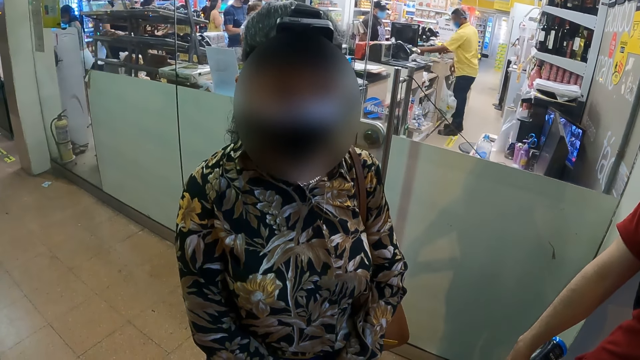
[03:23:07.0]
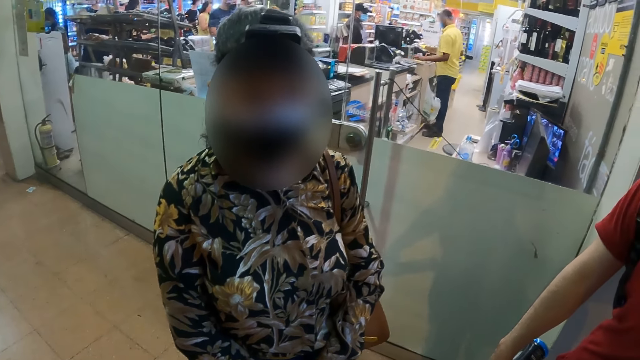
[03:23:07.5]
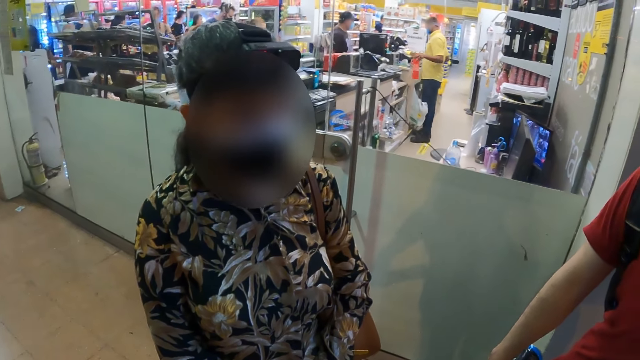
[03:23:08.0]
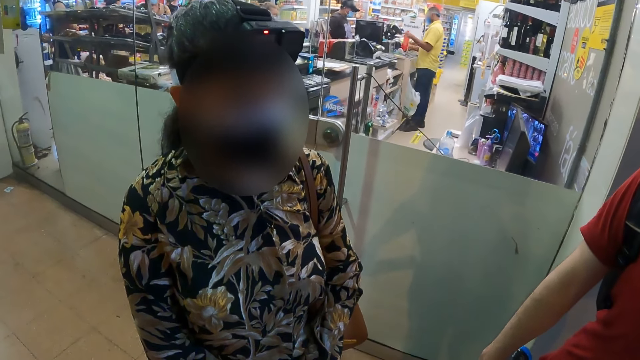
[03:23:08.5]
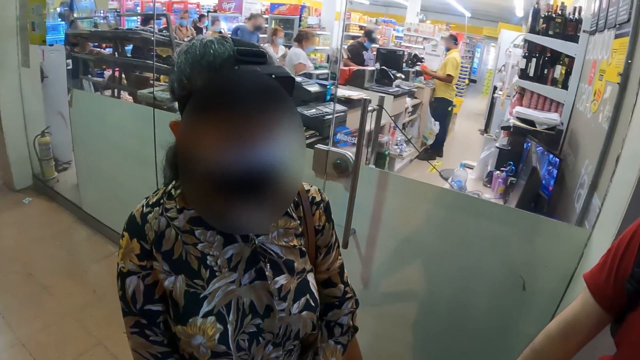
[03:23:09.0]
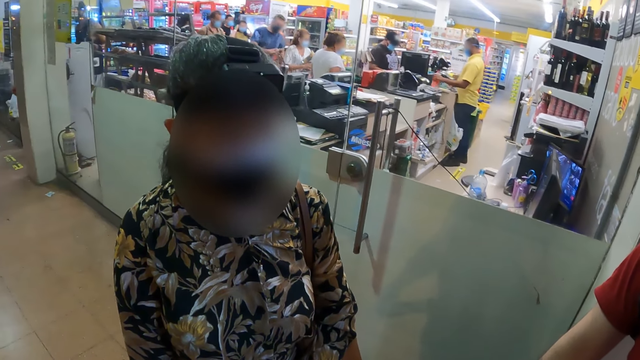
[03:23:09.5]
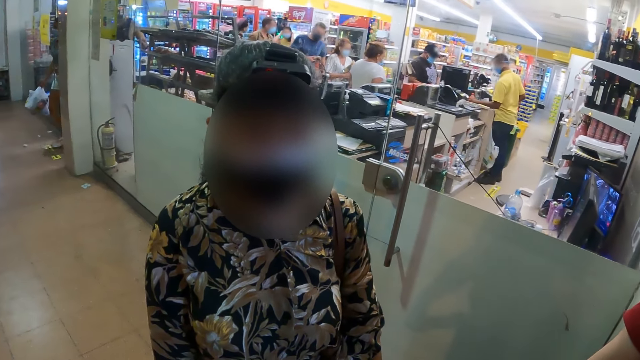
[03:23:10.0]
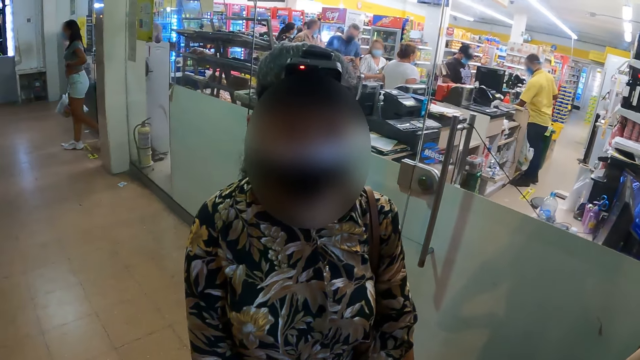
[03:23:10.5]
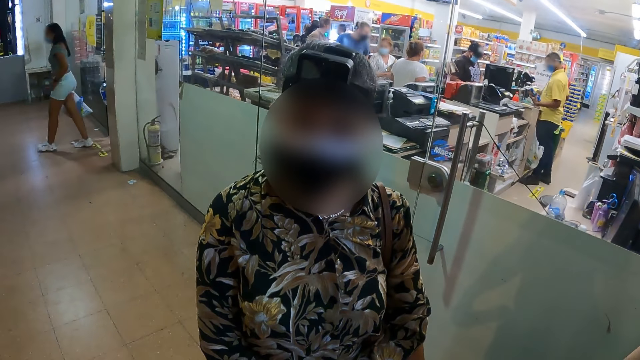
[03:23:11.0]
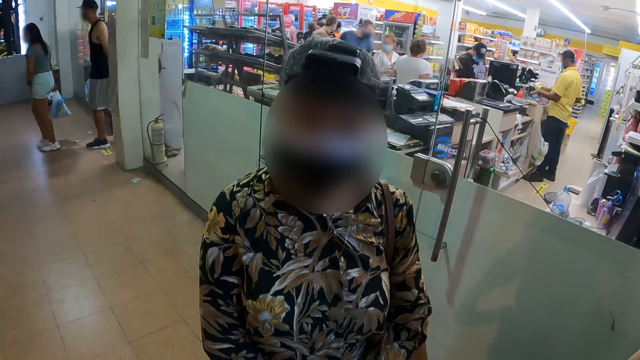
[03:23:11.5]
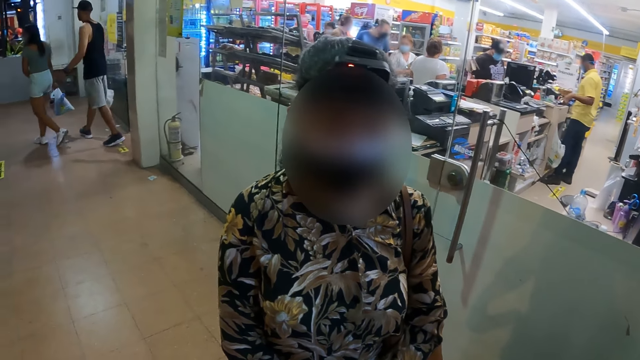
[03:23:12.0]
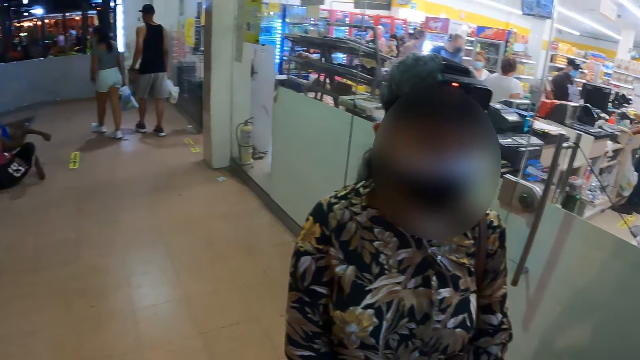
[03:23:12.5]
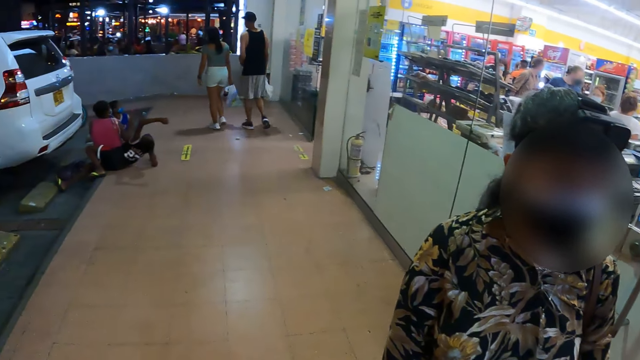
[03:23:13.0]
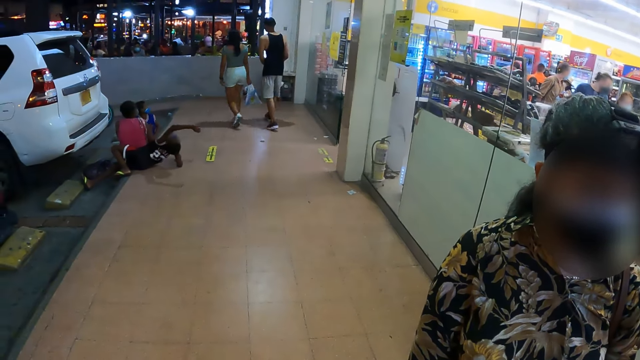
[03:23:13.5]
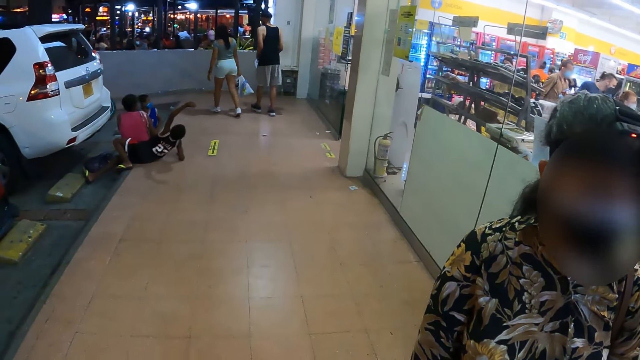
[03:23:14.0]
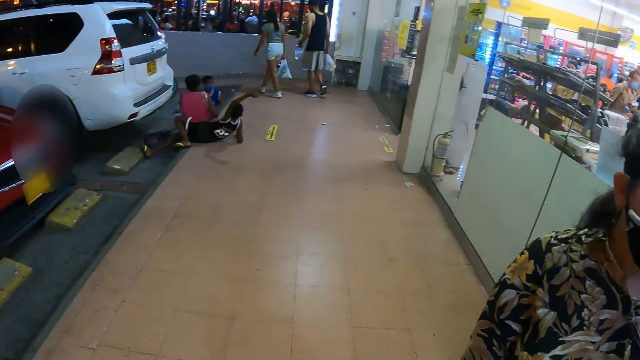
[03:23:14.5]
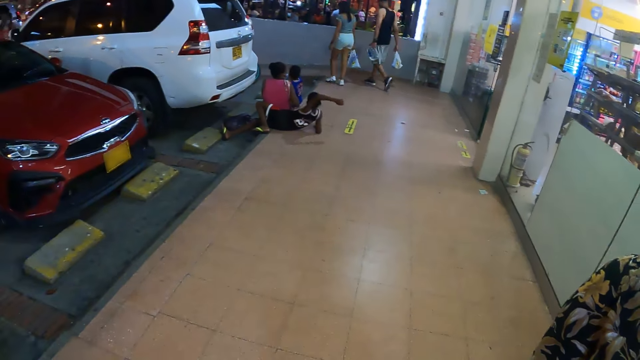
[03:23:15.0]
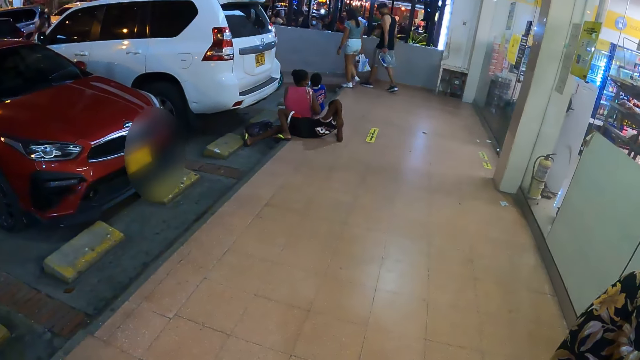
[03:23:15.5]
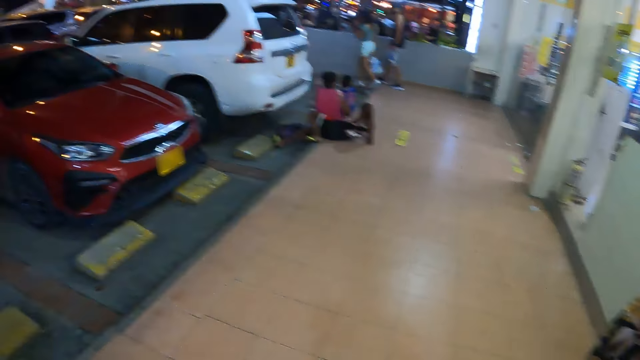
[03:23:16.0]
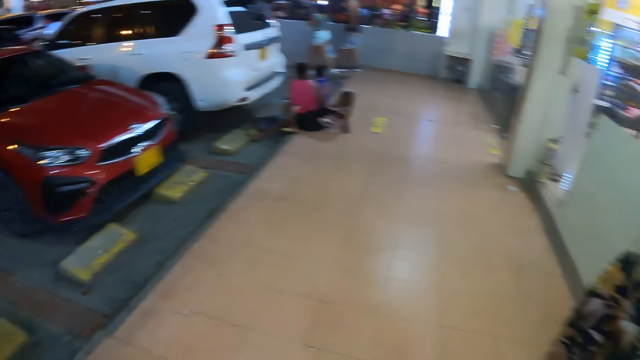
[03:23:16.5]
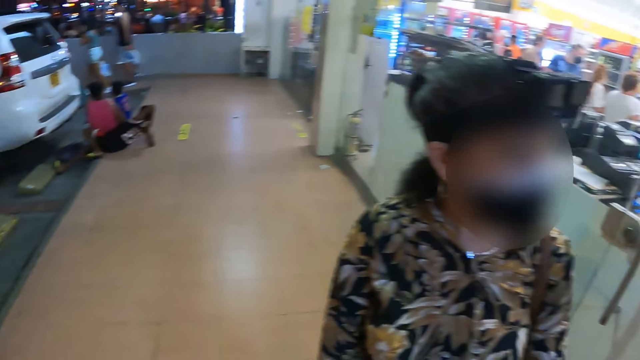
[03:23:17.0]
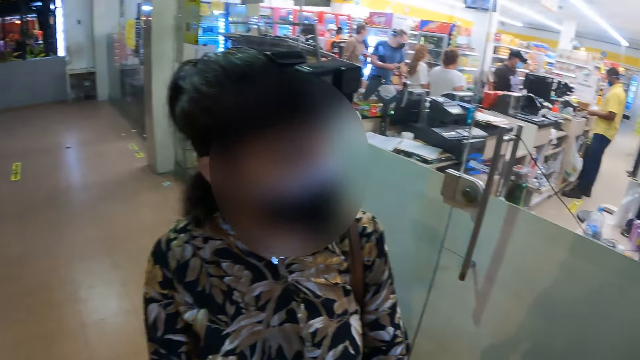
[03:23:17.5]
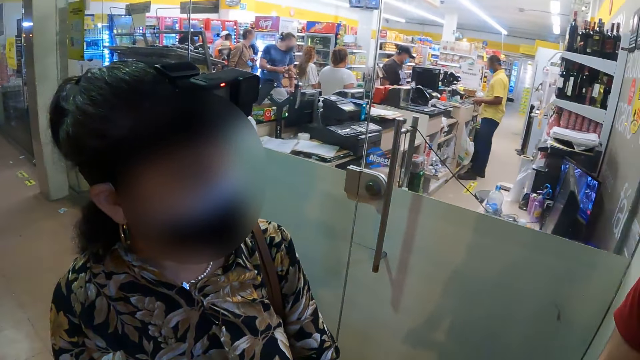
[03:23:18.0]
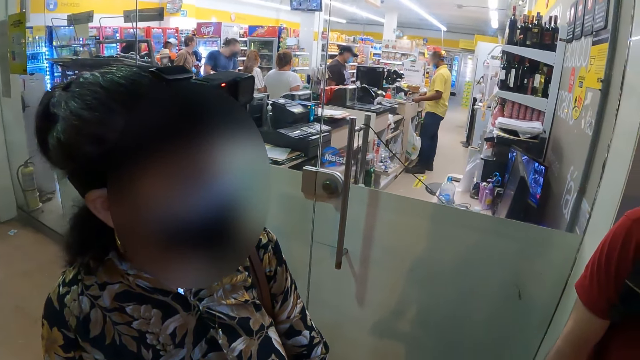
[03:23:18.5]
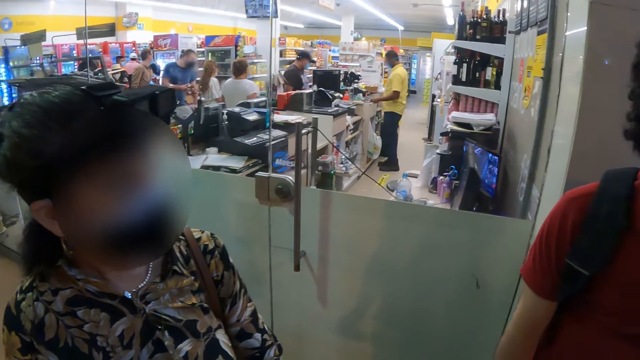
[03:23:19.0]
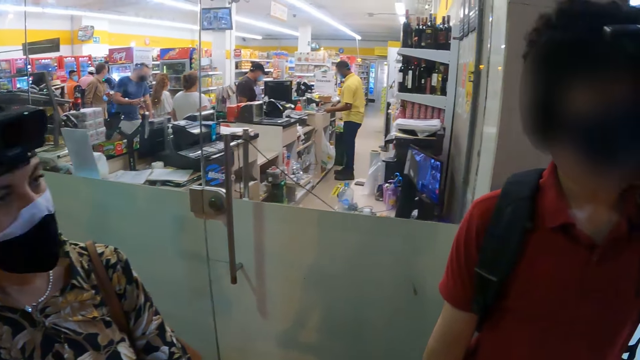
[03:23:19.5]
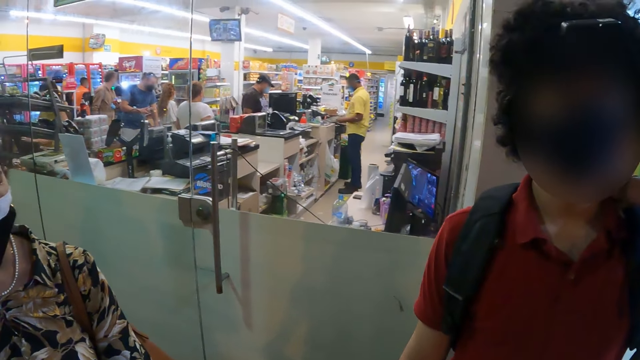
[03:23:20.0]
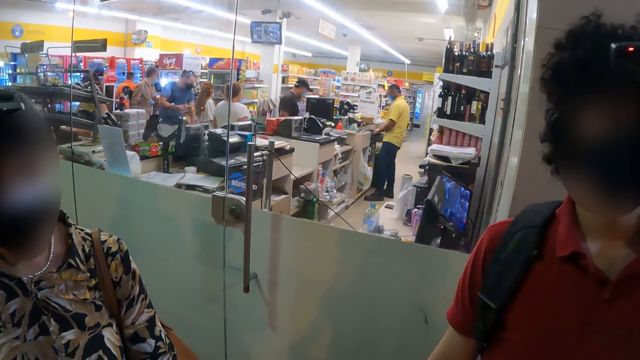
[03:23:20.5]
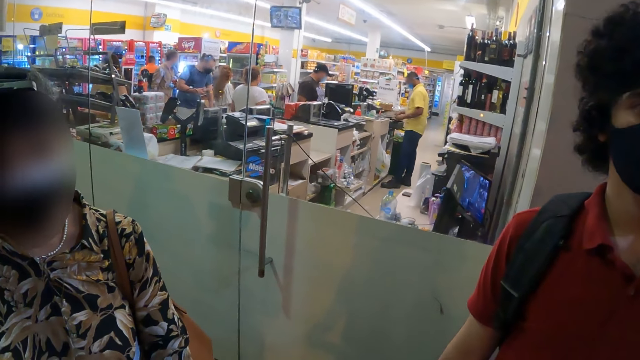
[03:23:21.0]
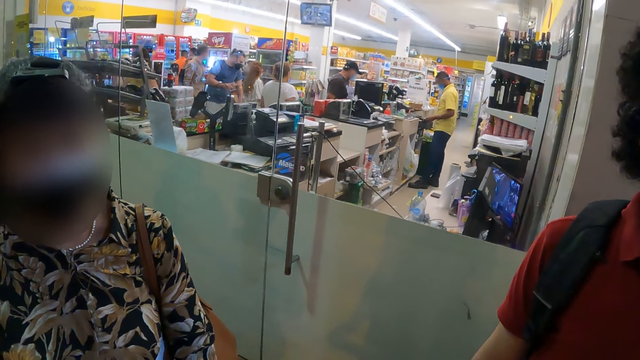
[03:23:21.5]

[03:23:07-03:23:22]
The camera wearer talks to a man. They look around the pavement. They stare at the man.

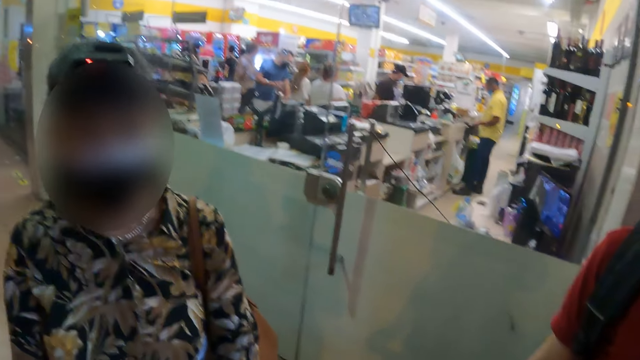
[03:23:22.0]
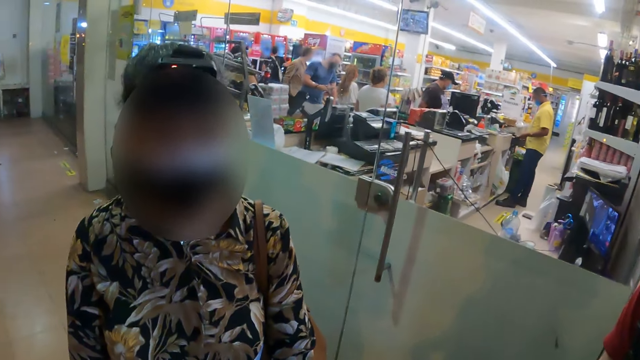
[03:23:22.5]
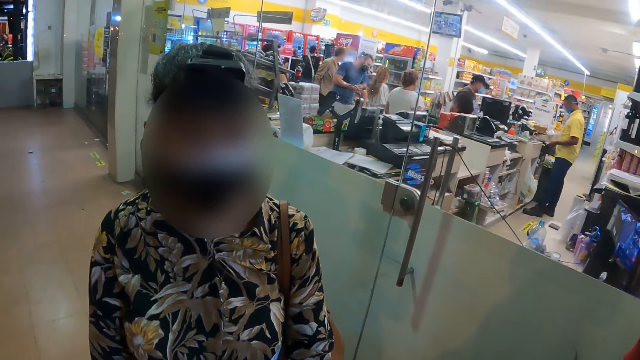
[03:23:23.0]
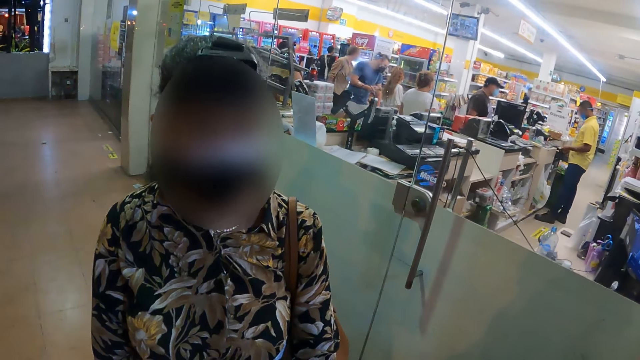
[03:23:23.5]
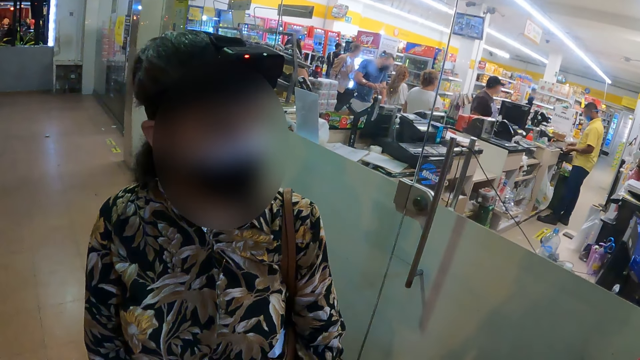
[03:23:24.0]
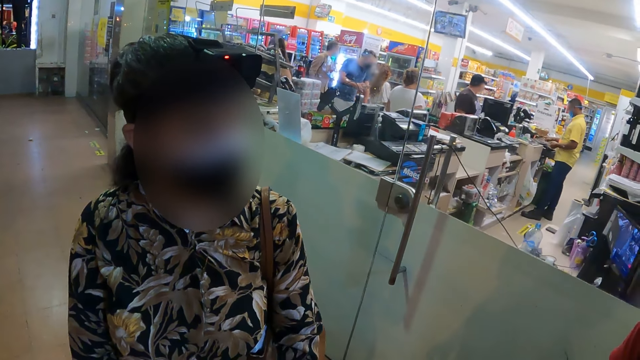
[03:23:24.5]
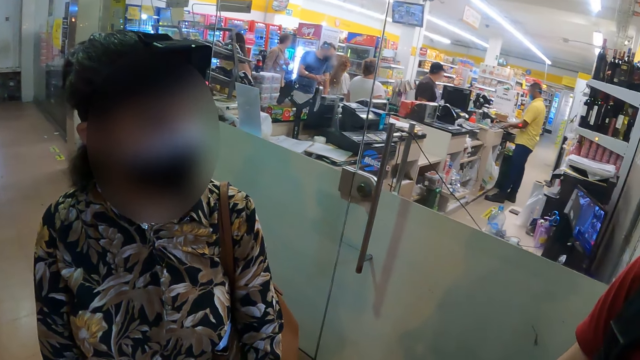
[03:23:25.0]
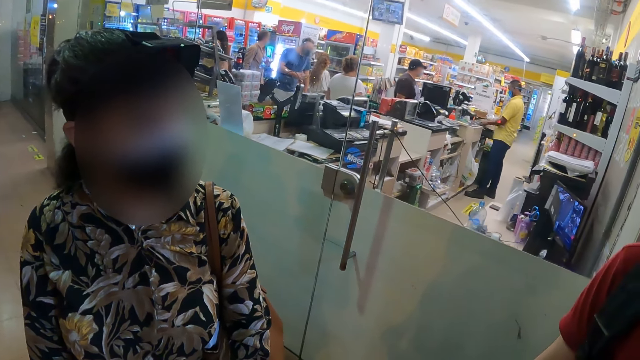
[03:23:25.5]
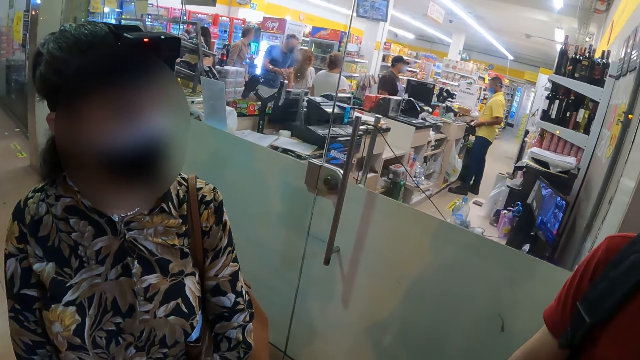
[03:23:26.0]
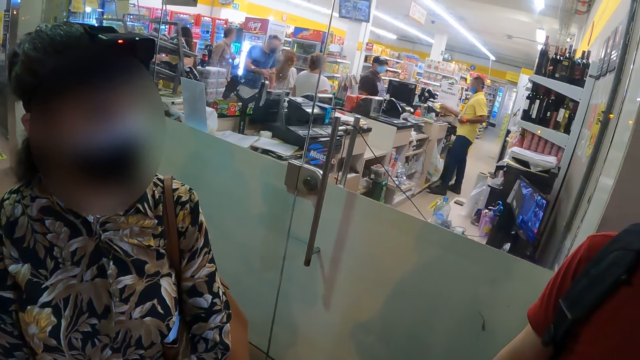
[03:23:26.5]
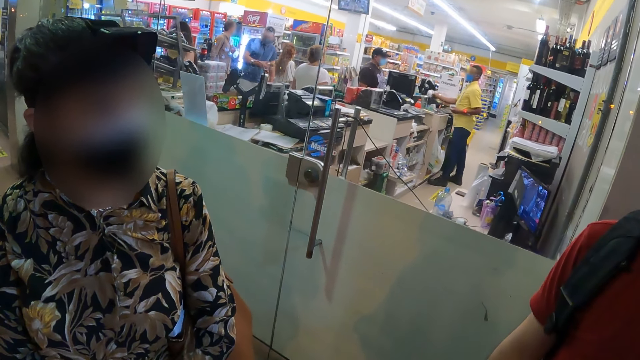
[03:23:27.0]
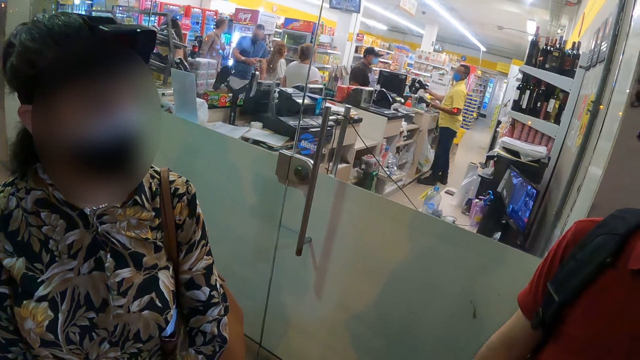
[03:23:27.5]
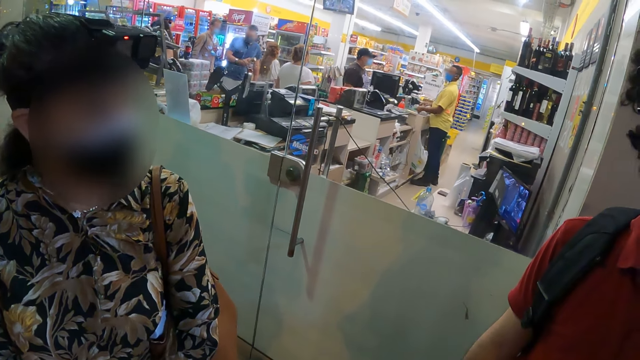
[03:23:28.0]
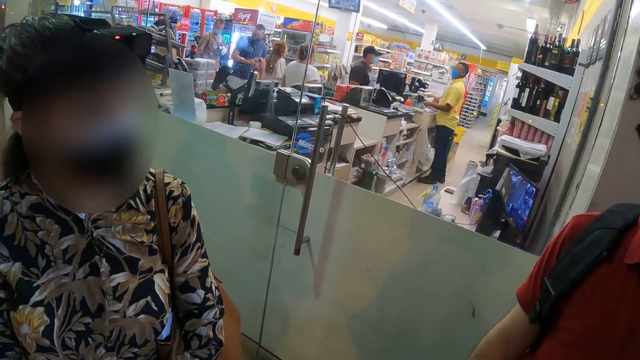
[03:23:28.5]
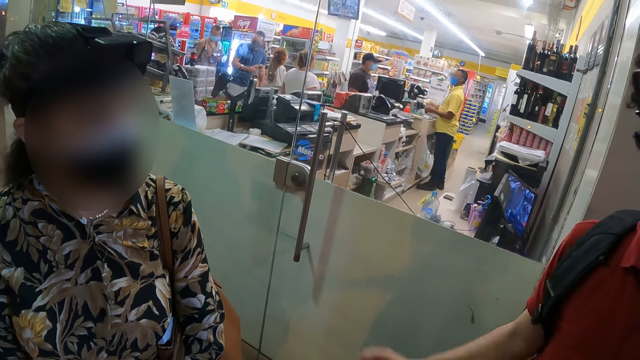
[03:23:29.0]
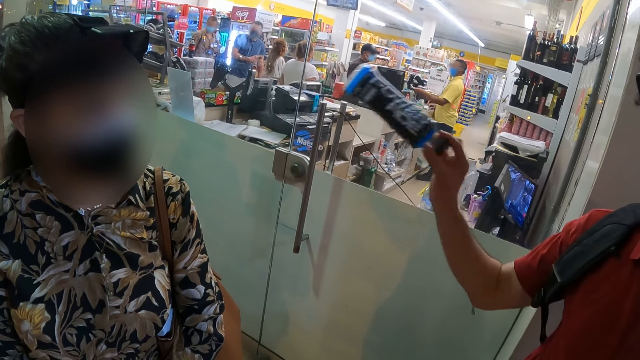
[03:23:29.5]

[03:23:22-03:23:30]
The camera wearer talks to a man.
